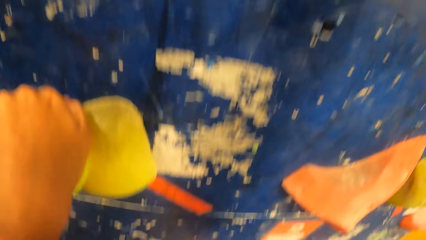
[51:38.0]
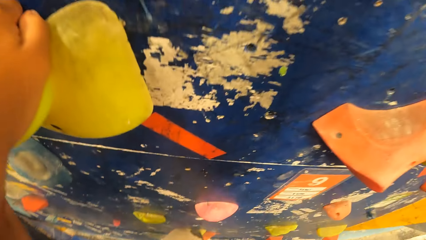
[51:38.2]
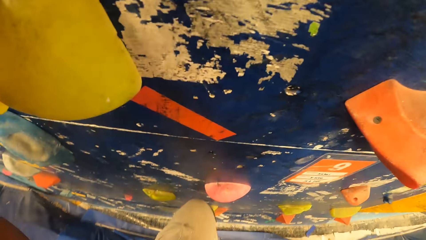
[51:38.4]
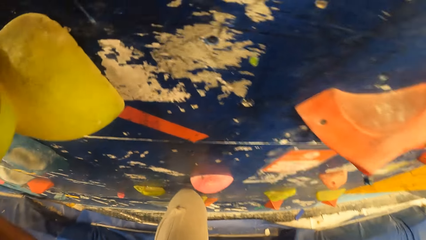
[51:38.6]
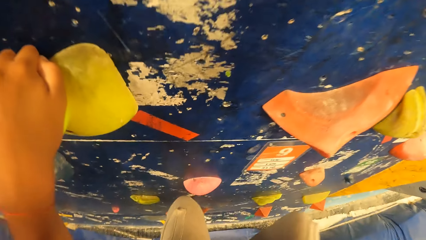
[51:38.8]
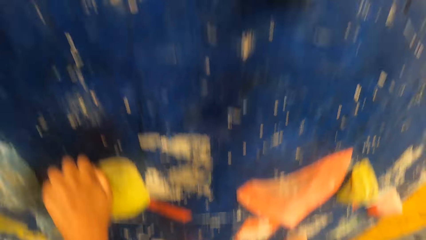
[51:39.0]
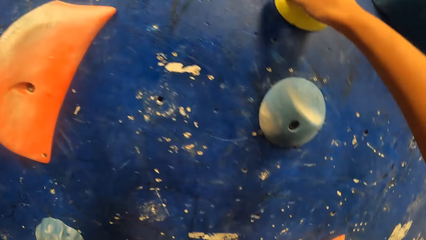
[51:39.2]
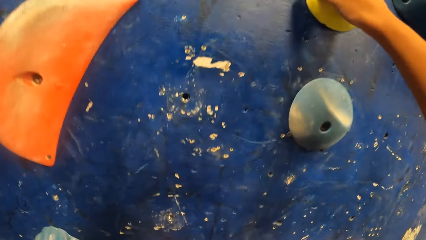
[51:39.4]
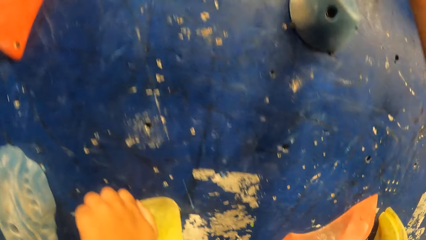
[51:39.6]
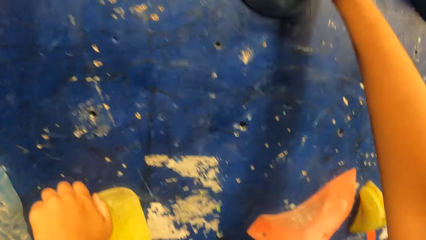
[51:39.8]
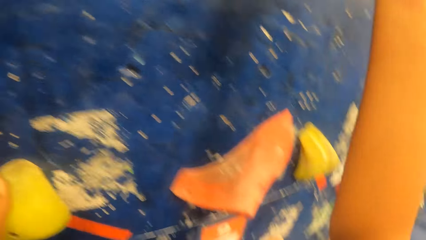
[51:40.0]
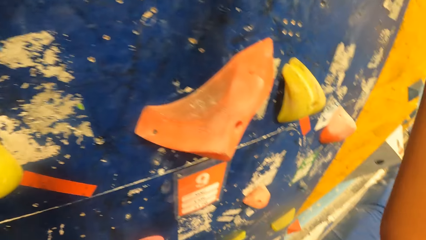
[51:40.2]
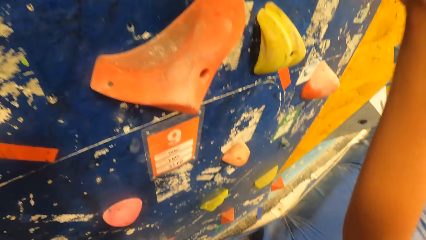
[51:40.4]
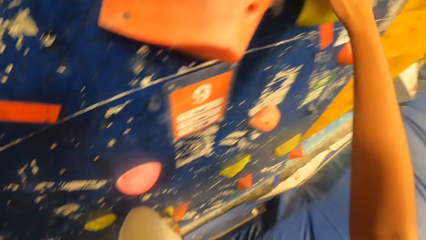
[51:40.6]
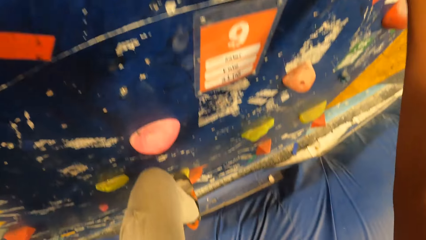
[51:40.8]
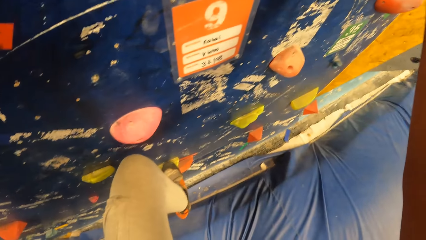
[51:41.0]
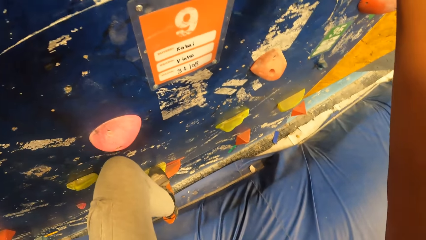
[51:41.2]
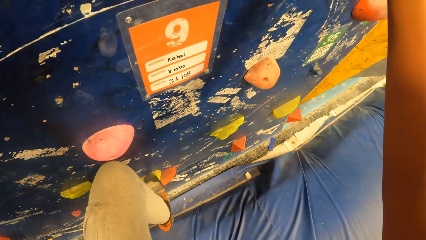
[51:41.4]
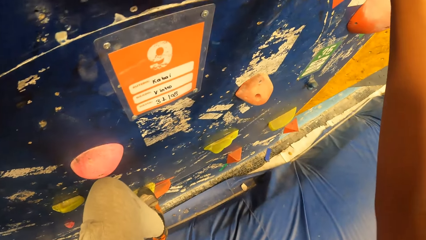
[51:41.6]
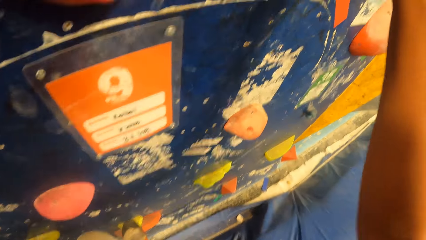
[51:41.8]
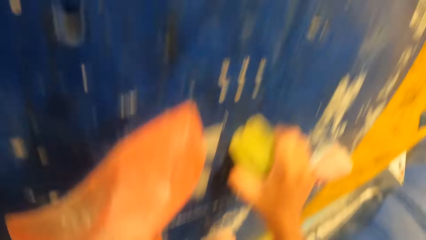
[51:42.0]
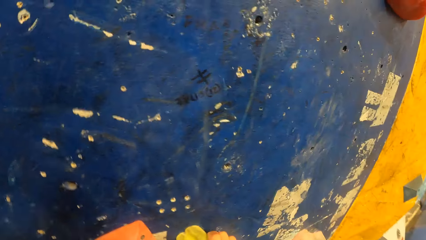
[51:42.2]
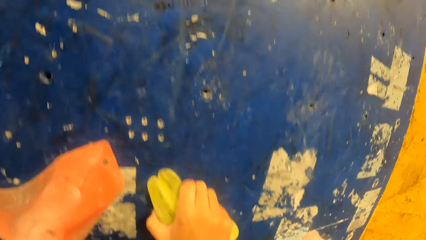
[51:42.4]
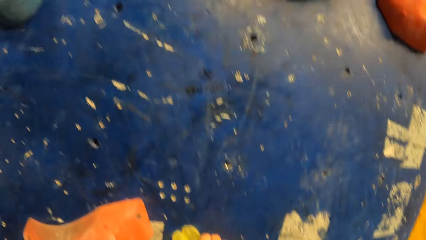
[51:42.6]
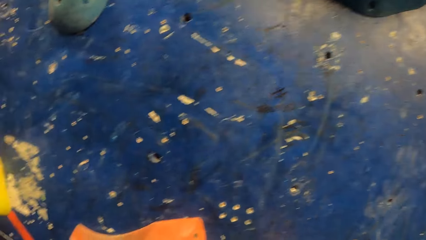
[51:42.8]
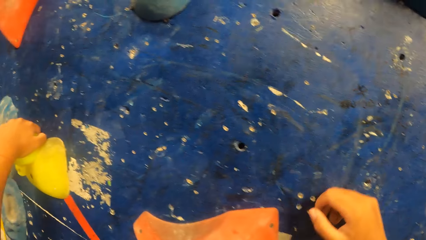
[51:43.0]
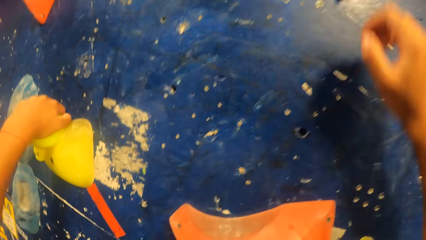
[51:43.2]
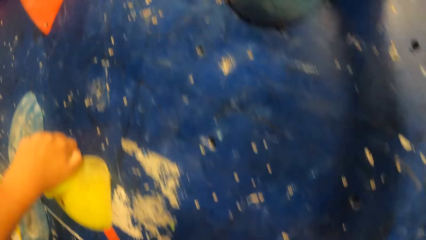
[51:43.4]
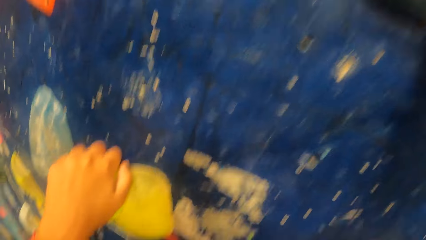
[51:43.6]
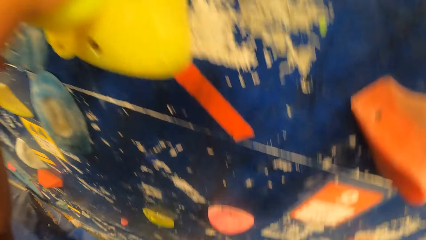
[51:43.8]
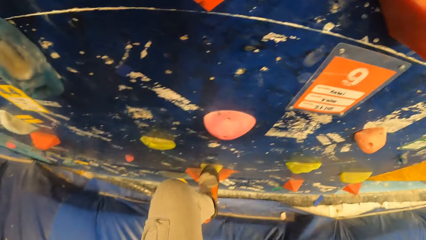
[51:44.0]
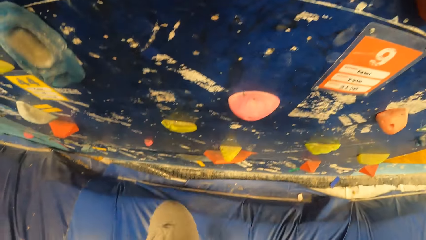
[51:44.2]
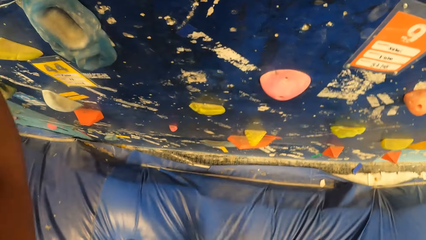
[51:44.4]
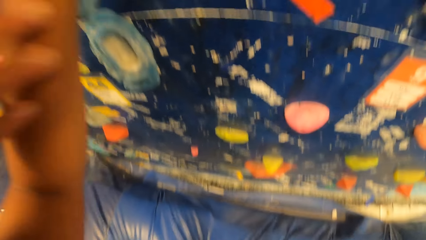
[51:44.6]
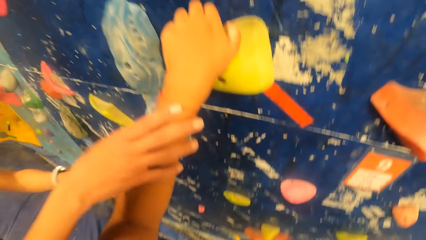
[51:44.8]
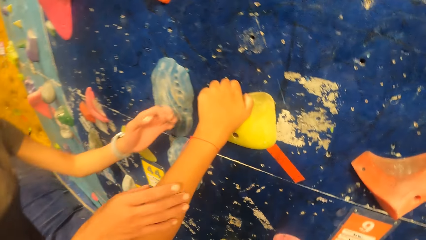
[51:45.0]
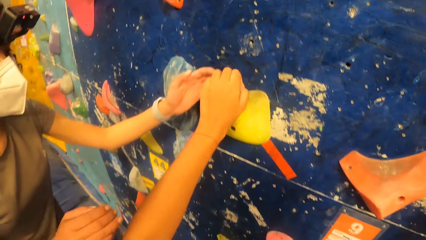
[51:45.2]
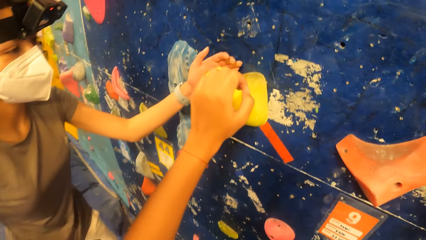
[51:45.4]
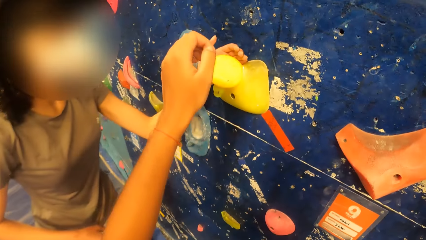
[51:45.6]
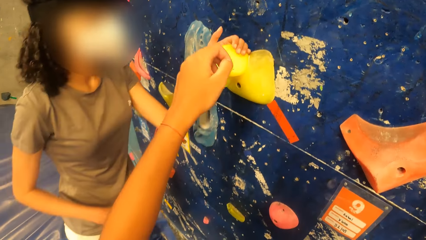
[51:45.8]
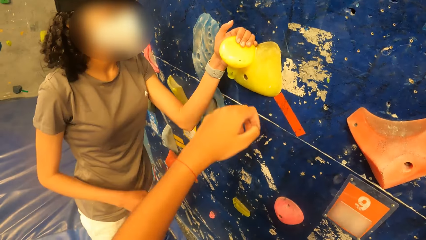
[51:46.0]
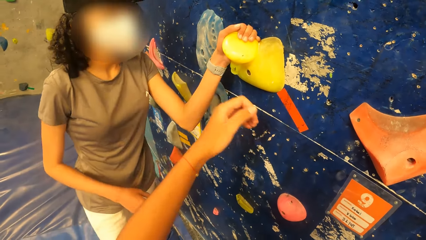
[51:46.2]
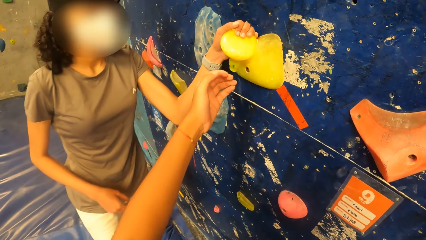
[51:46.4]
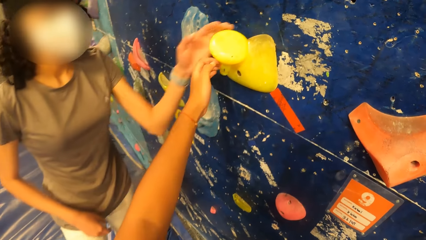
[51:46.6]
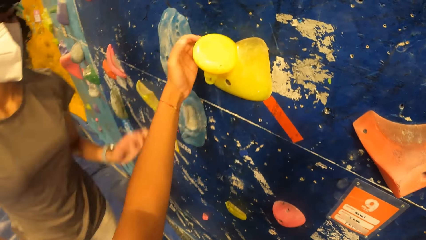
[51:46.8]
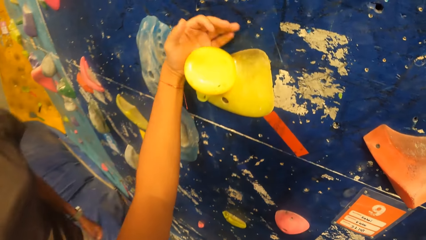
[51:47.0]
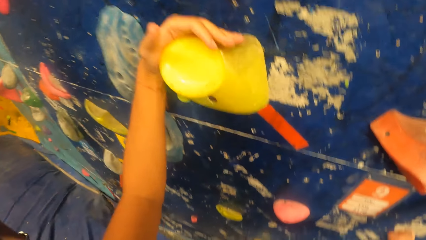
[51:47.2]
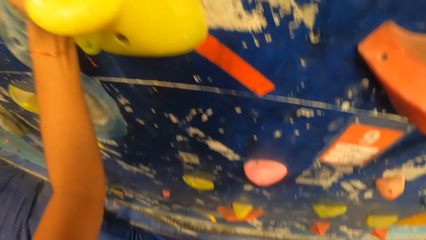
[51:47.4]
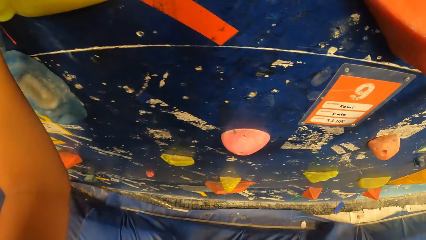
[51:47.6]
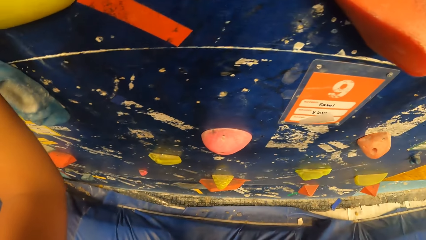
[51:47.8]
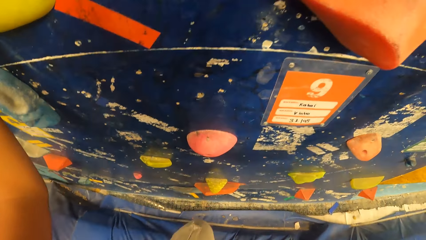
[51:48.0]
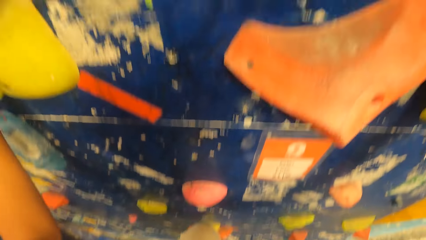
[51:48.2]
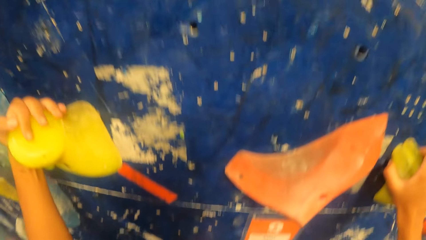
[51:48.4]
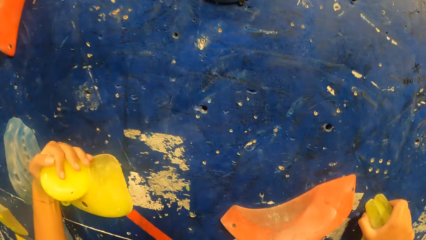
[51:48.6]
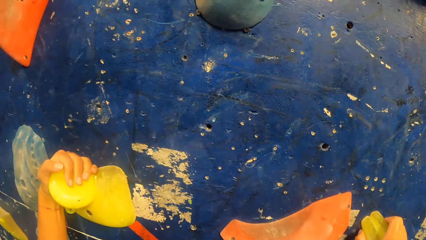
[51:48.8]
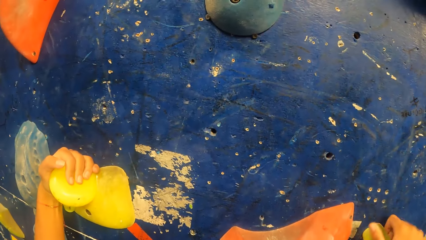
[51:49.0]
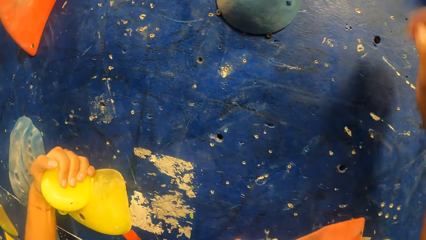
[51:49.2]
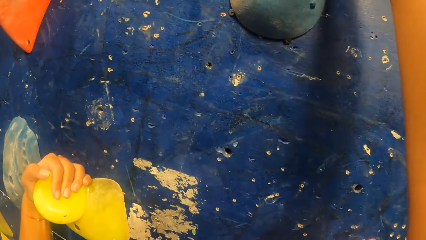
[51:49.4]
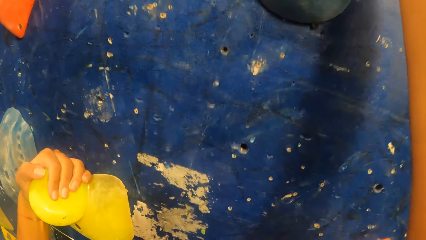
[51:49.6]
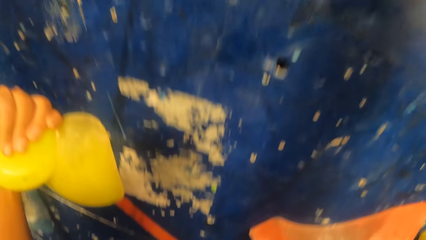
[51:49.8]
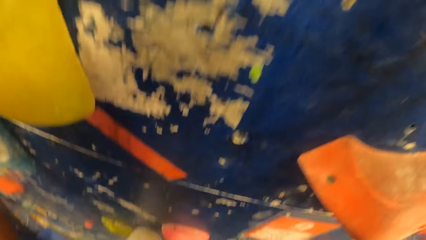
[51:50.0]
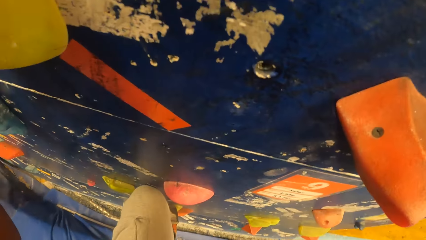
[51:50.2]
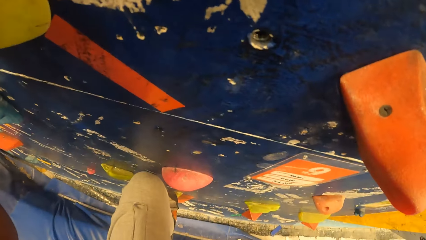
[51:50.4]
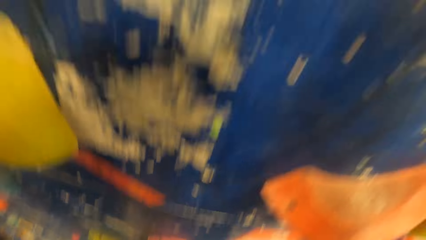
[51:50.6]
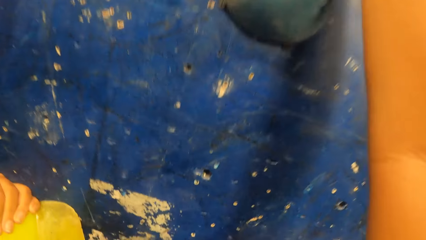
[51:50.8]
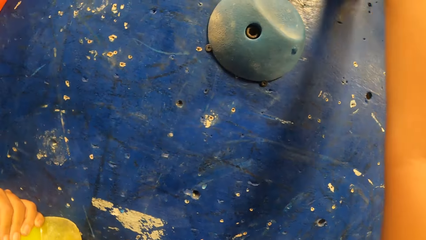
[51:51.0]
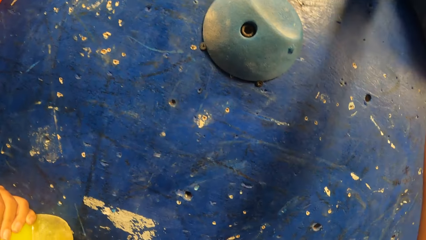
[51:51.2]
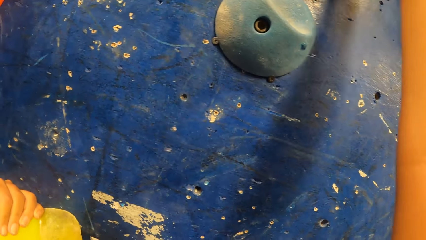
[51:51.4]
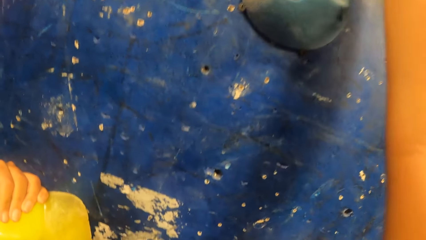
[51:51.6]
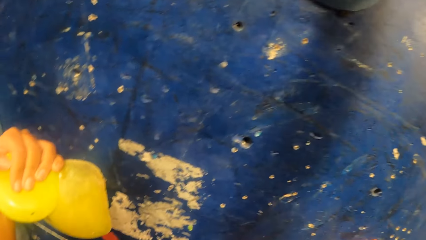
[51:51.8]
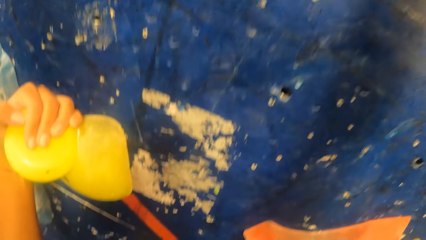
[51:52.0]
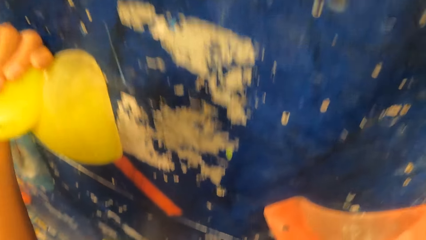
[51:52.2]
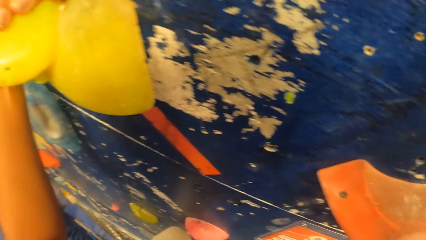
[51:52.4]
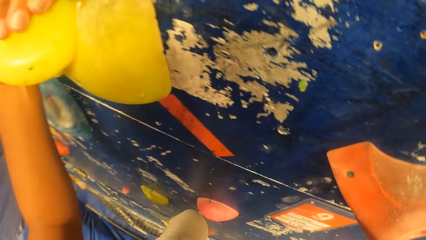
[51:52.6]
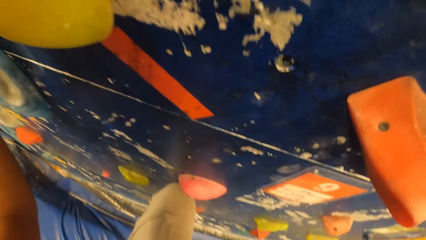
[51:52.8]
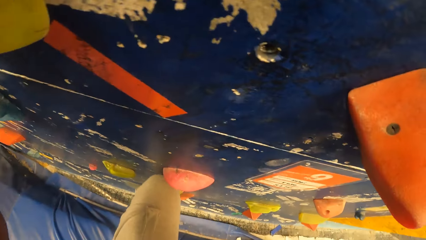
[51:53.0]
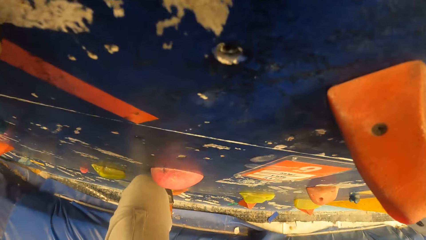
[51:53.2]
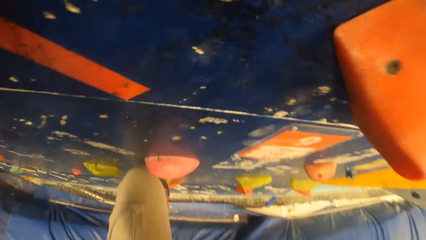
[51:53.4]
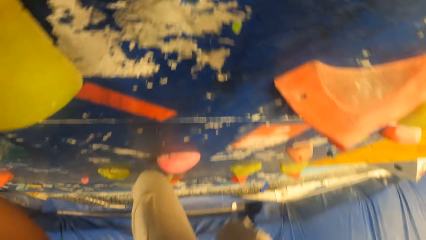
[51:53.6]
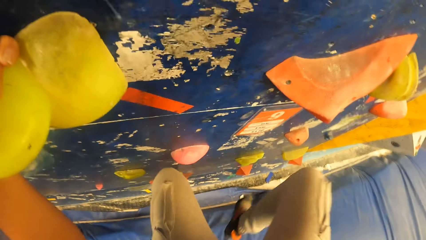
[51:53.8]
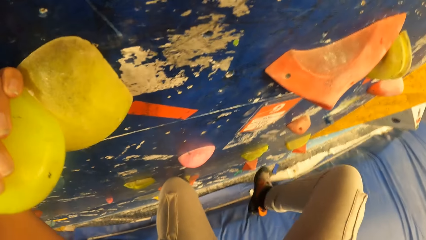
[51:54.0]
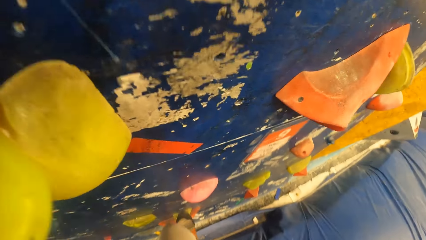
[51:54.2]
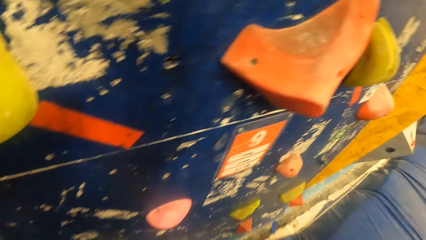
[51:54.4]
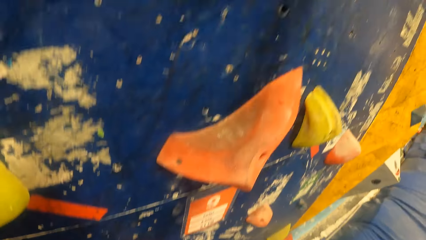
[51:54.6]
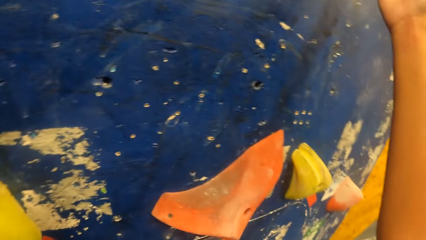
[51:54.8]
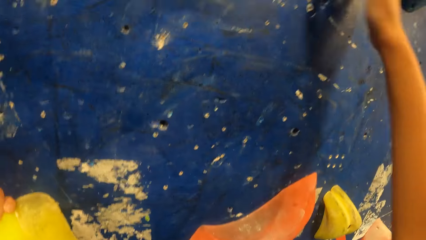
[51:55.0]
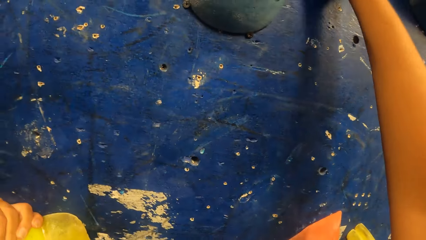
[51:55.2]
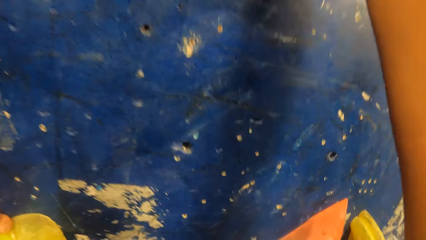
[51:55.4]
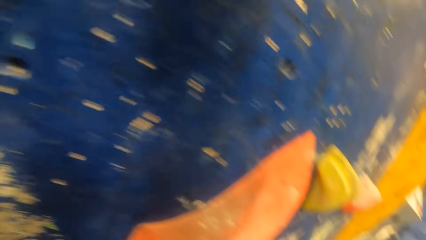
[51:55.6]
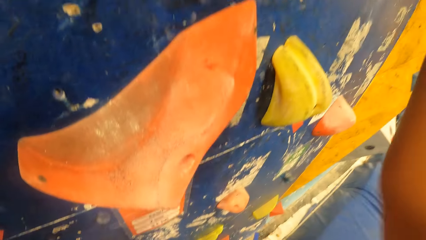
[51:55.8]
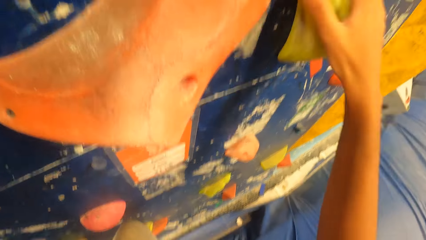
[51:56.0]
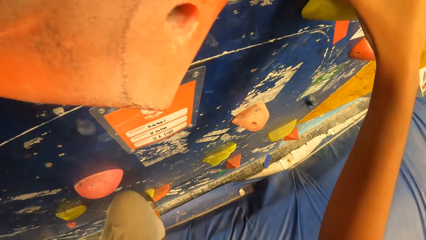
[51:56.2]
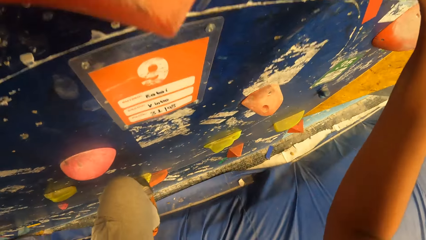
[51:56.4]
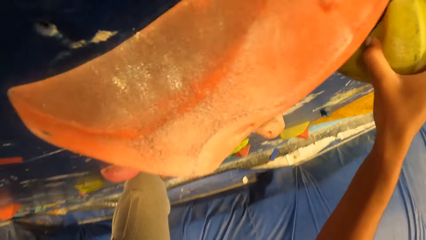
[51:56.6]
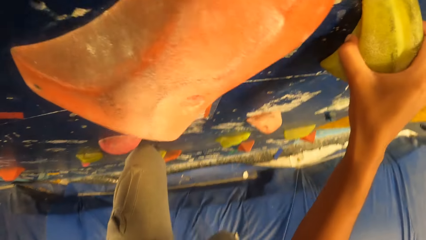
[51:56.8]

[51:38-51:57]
The camera wearer drops from the climbing wall. The woman taps the camera wearer with her right hand. The woman holds the climbing wall with her left hand and removes her left hand from the climbing wall. The camera wearer climbs the climbing wall with her left hand. She climbs the climbing wall with both hands.
